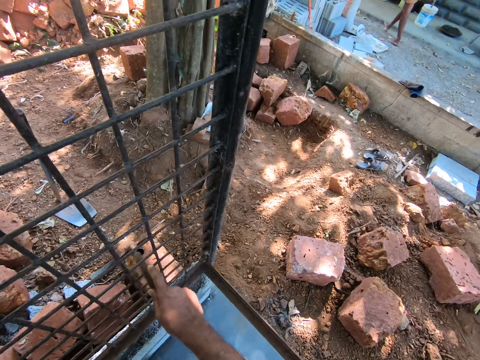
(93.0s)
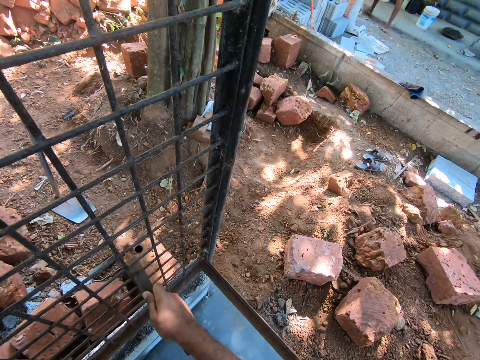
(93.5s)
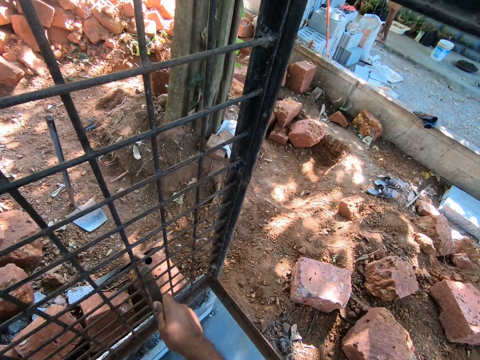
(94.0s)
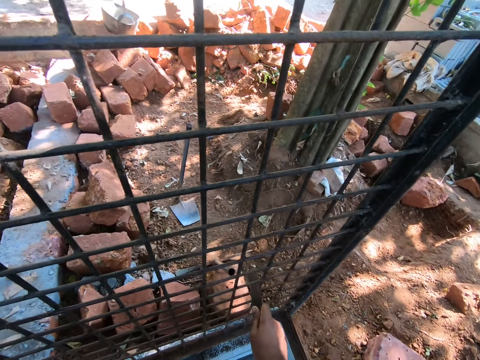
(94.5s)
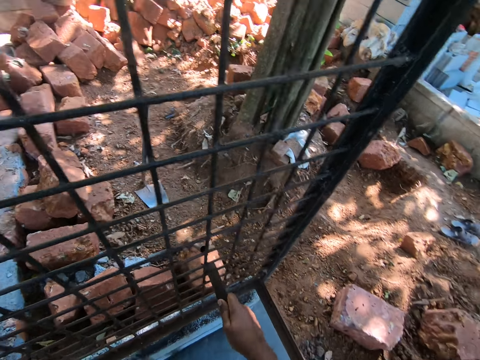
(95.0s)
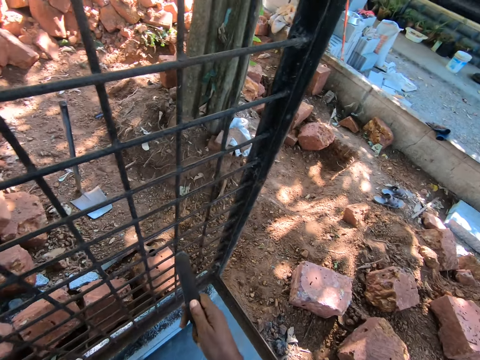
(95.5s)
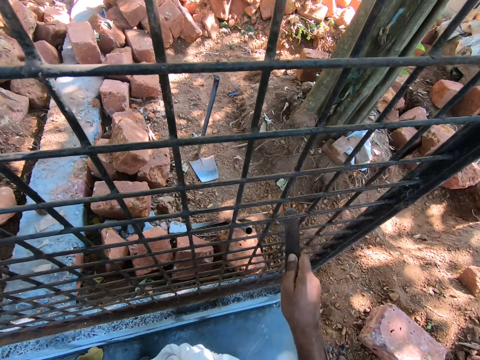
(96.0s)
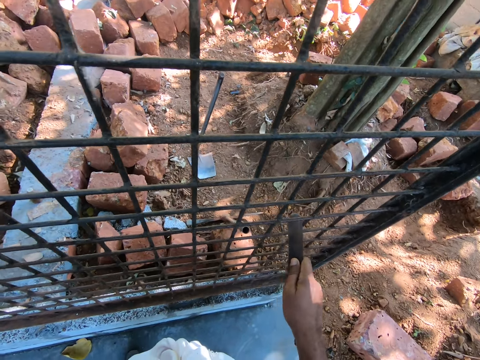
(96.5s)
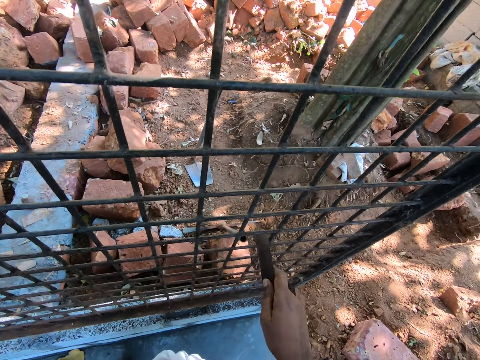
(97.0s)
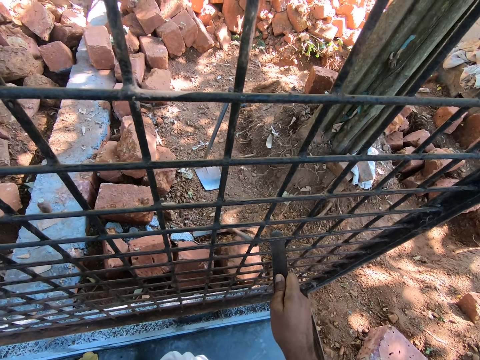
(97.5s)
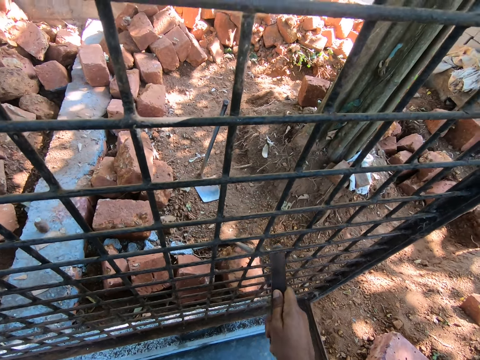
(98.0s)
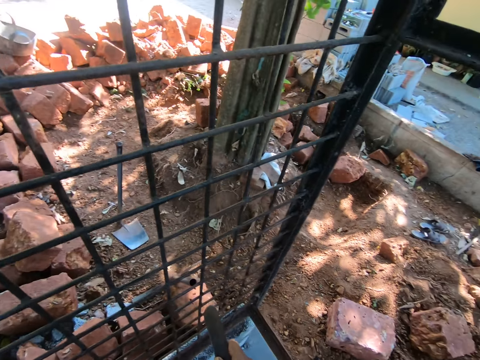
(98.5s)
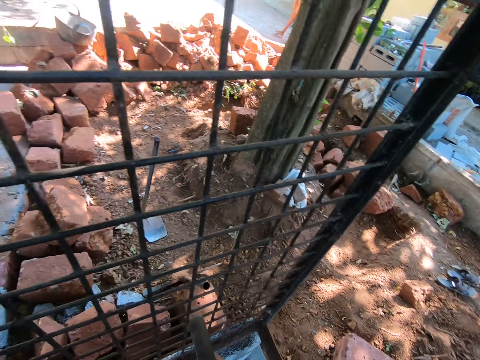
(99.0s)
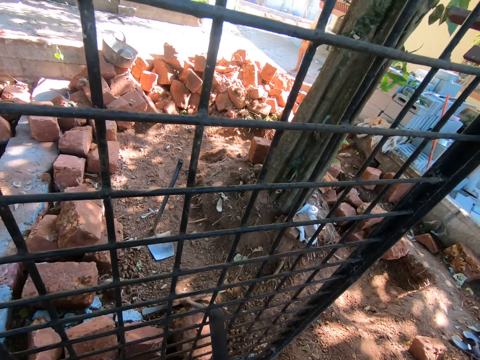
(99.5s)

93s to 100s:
The camera wearer scratches the mesh with the knife.

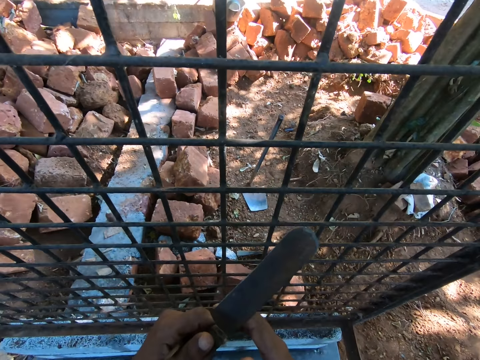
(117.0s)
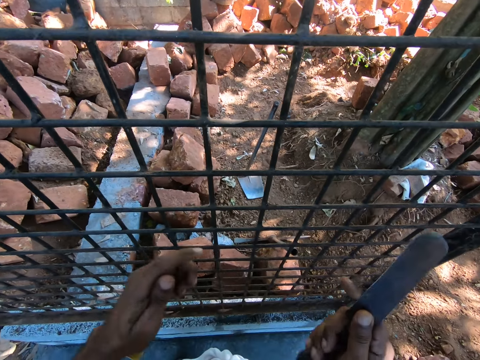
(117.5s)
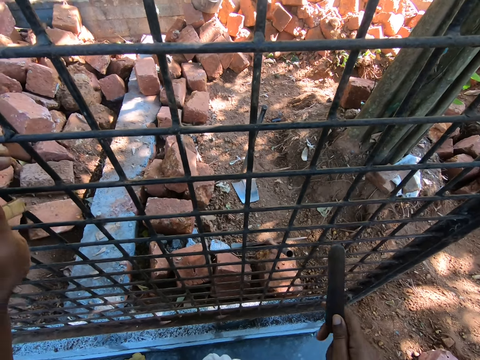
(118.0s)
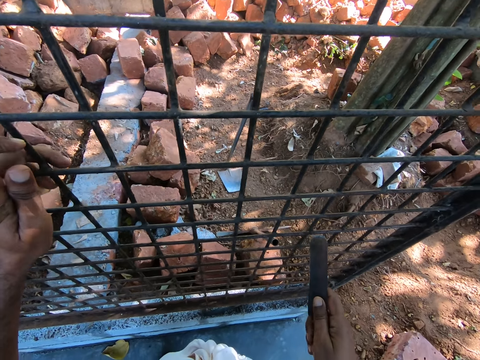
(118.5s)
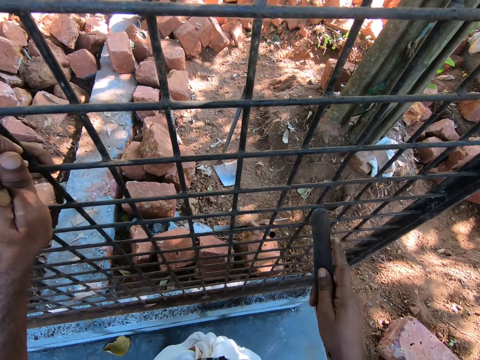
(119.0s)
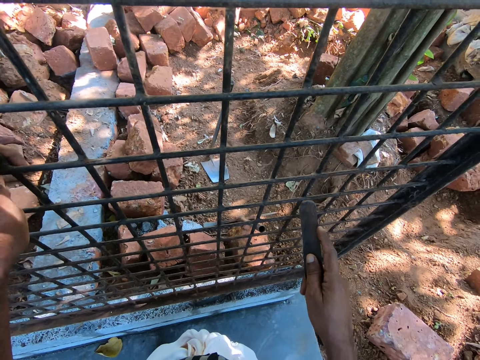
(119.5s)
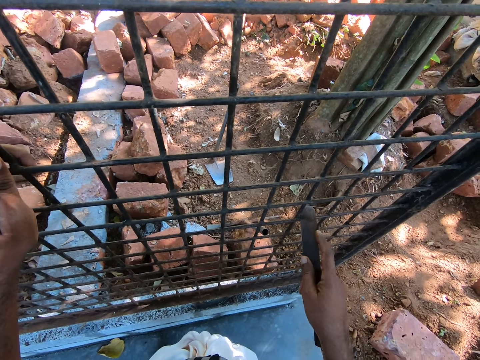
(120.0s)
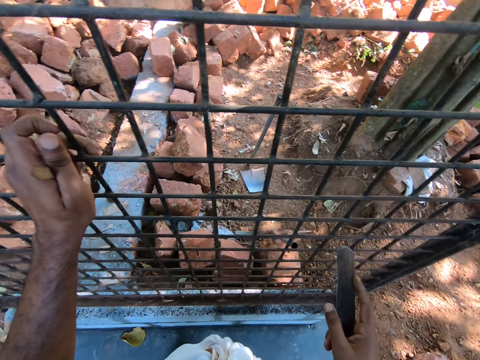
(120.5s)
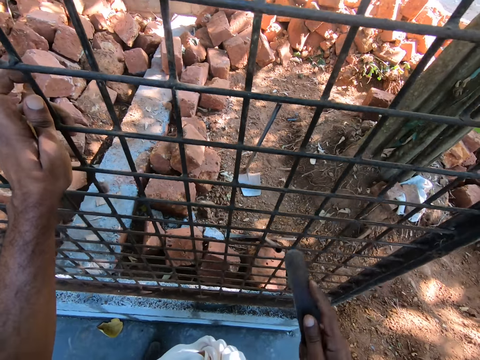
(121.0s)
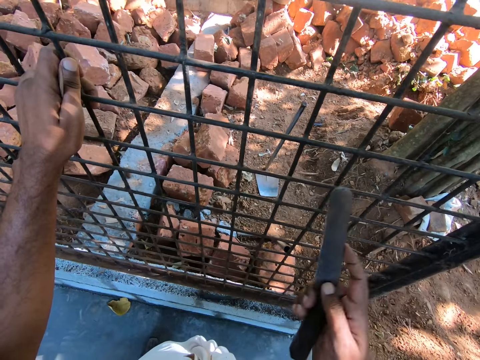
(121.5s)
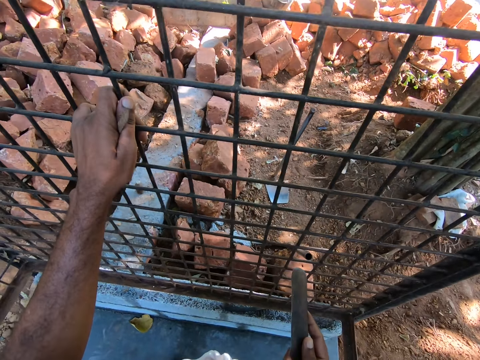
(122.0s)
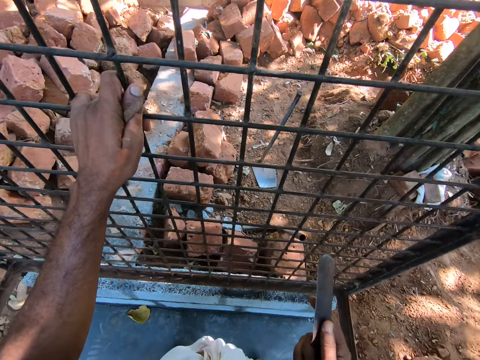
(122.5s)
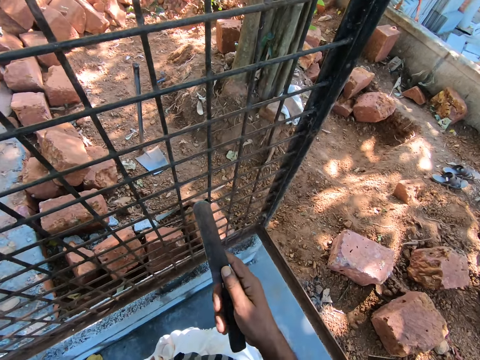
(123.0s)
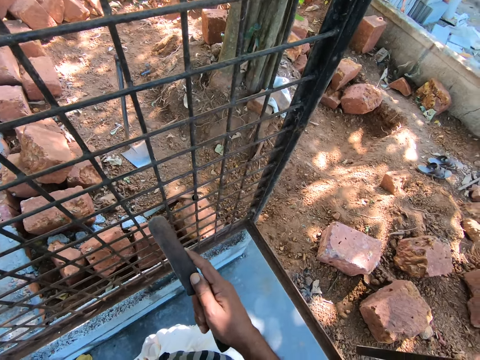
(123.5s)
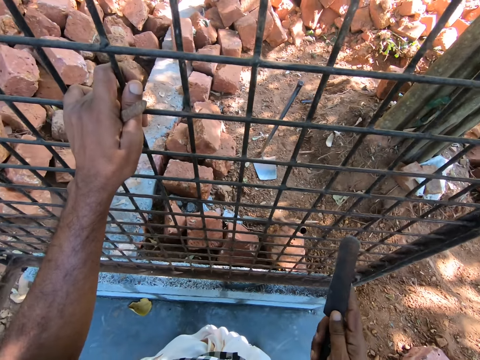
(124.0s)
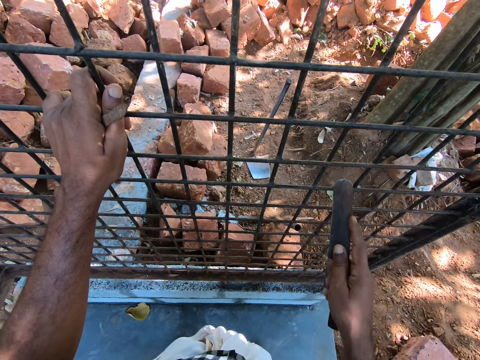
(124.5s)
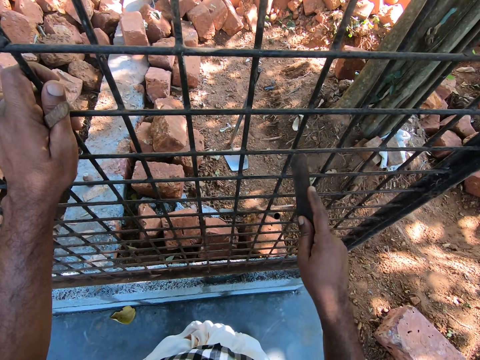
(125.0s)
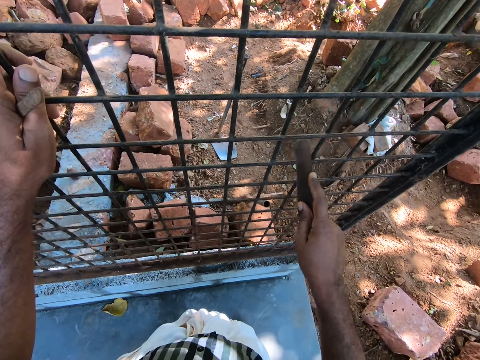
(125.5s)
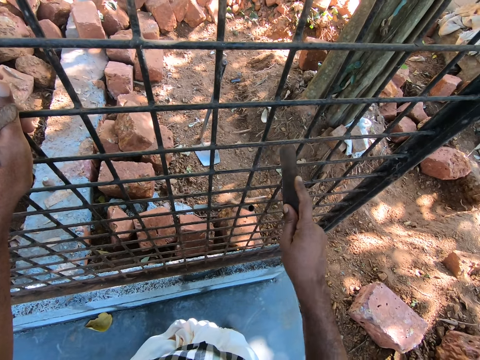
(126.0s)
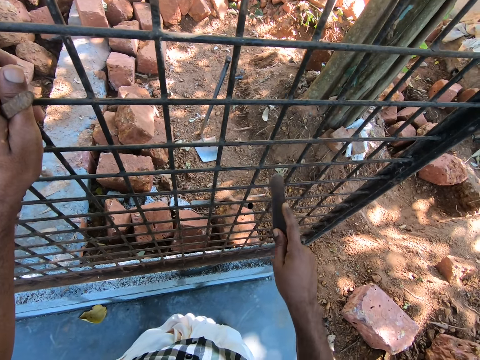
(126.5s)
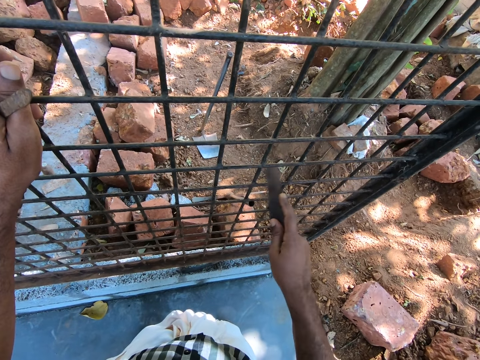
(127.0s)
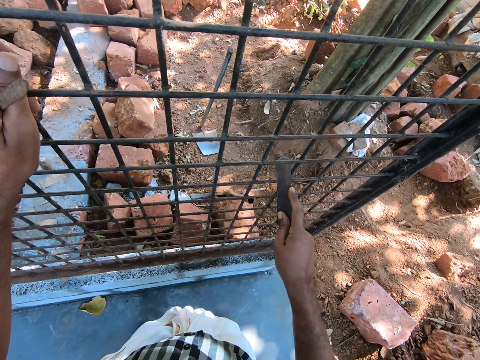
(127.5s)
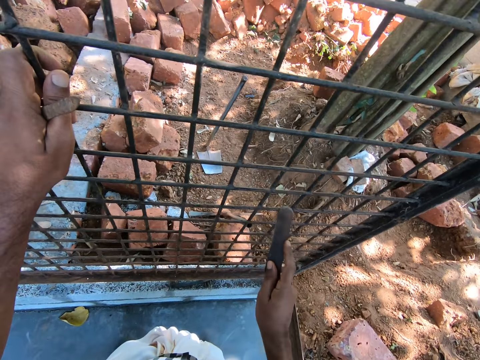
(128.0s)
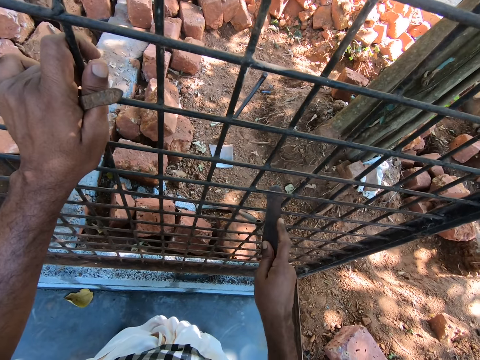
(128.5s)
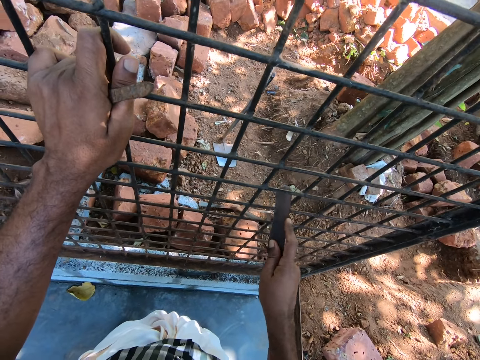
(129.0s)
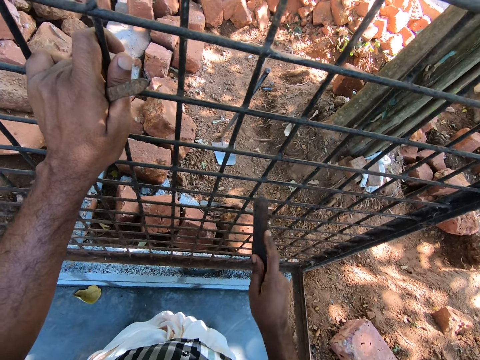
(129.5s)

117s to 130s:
The camera wearer lowers his hands. He hands the knife to the right hand. He holds the mesh by the left hand. He speaks. He moves his right hand. He holds the knife in hand. He scratches the mesh with the knife.

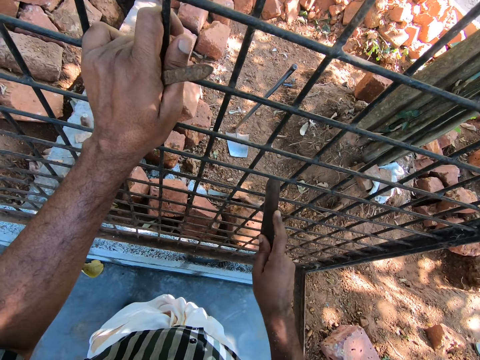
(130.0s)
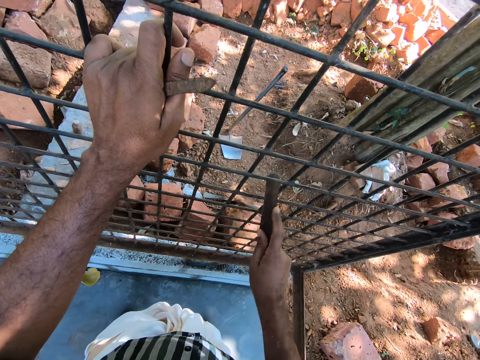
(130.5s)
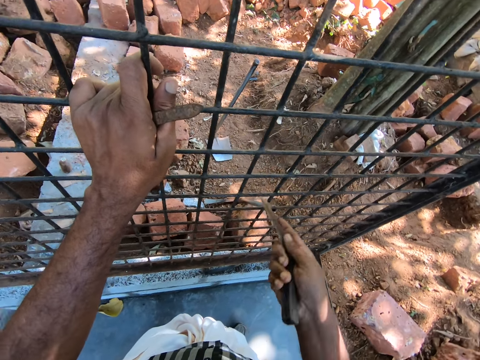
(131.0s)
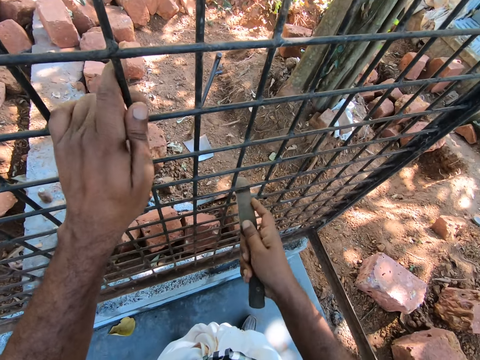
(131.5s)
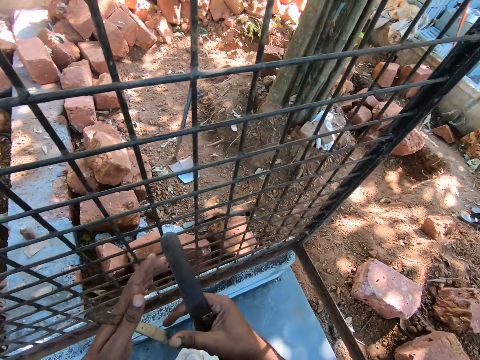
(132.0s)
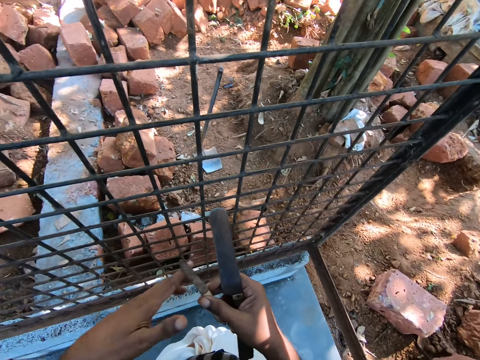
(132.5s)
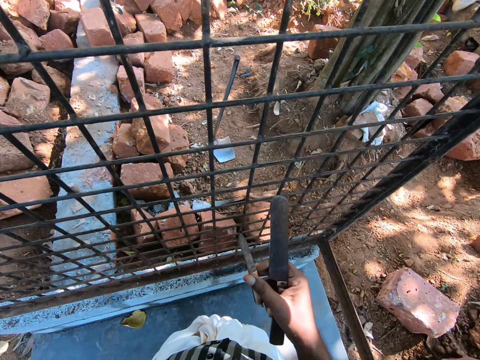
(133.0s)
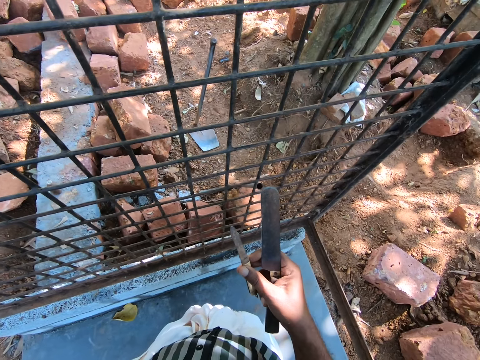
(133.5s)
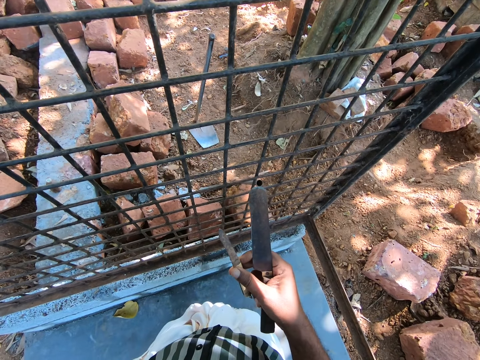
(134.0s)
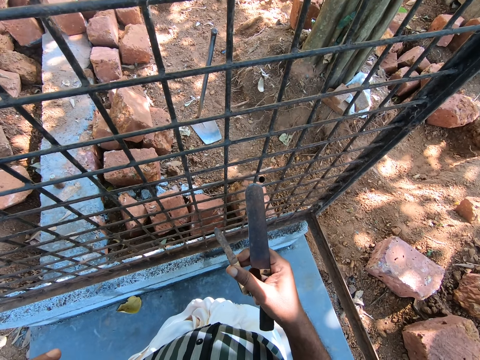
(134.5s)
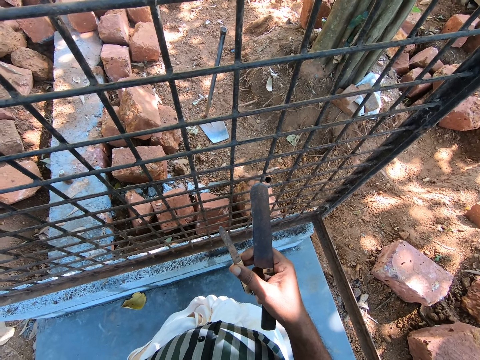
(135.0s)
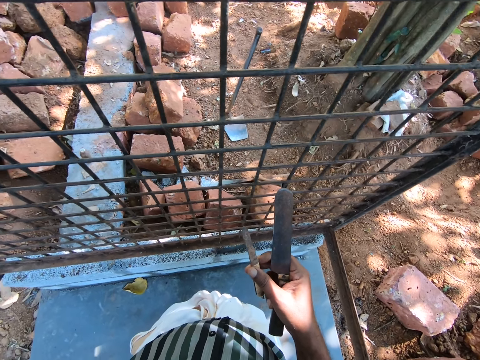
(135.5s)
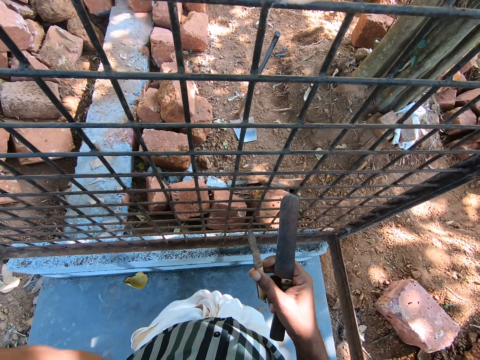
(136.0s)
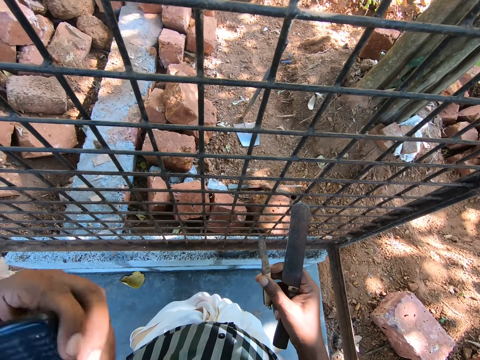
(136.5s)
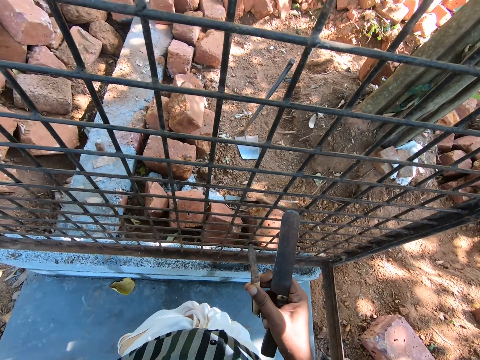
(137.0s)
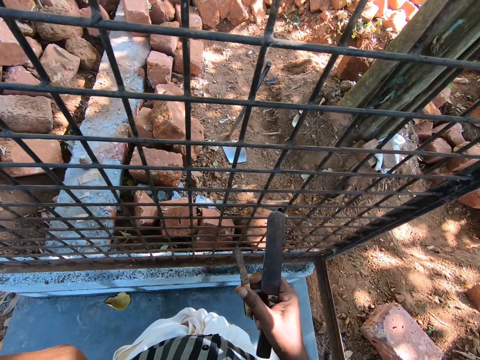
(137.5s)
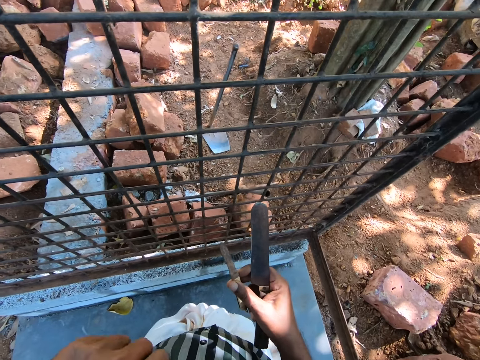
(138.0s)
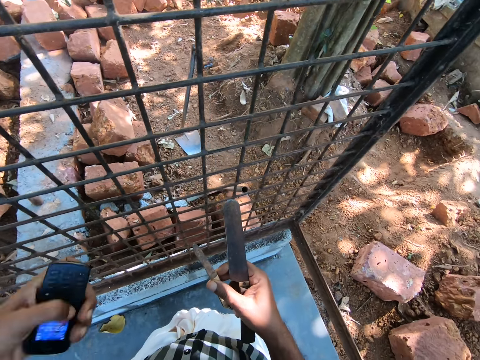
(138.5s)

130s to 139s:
The camera wearer hands the stick to the right hand. He holds the stick with the right hand. He takes the file with his right hand. He picks up a phone. He touches something.
